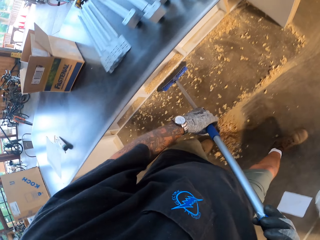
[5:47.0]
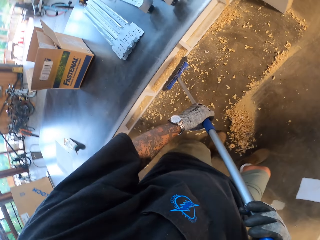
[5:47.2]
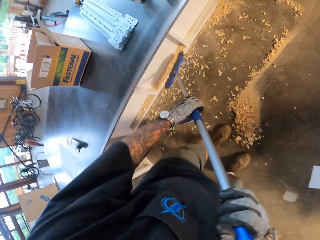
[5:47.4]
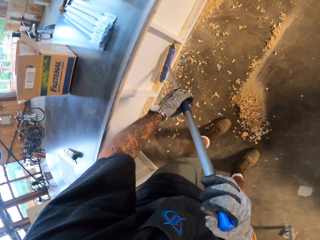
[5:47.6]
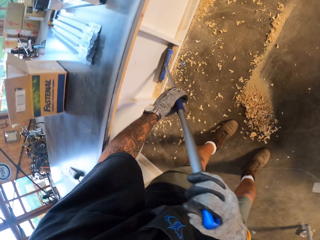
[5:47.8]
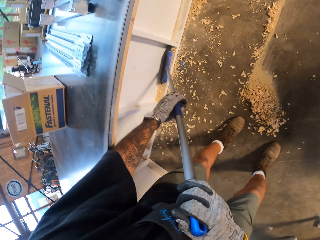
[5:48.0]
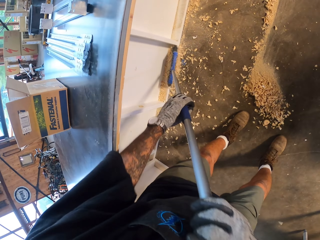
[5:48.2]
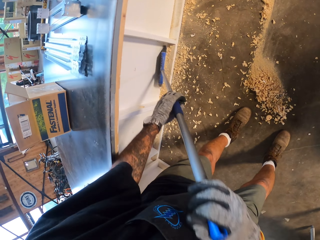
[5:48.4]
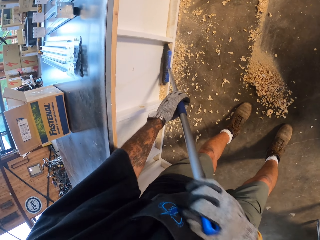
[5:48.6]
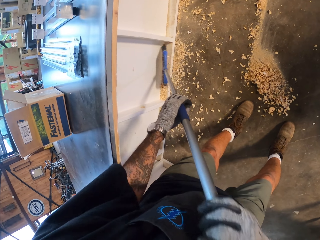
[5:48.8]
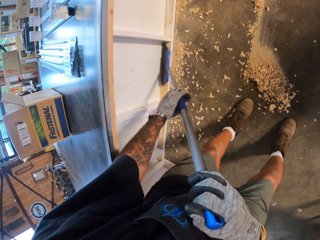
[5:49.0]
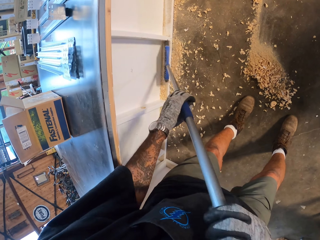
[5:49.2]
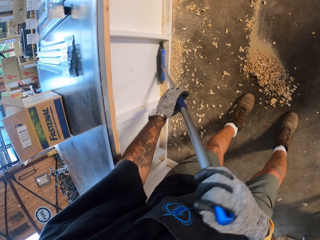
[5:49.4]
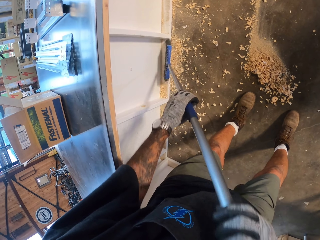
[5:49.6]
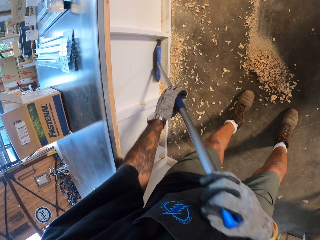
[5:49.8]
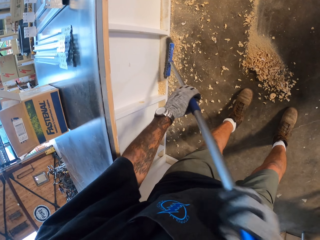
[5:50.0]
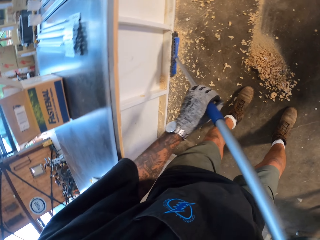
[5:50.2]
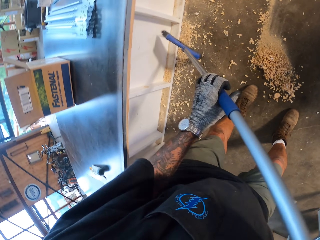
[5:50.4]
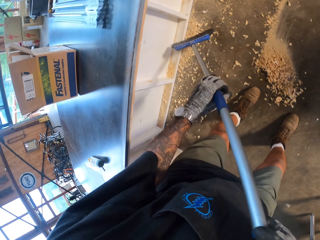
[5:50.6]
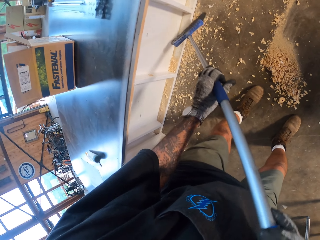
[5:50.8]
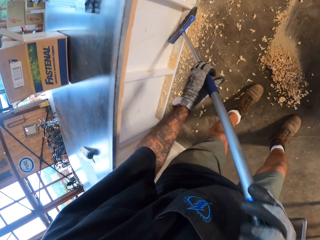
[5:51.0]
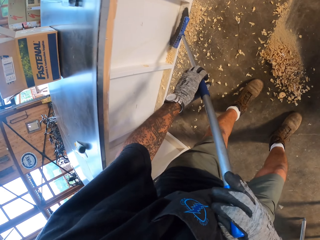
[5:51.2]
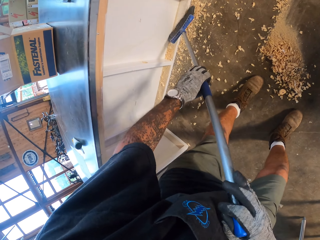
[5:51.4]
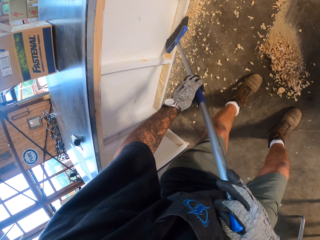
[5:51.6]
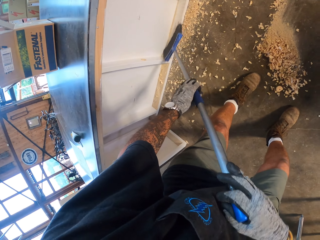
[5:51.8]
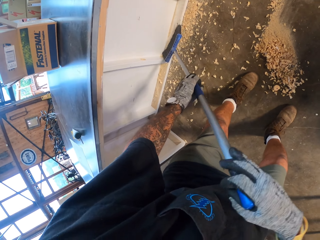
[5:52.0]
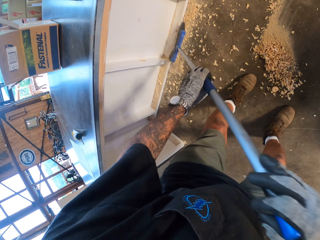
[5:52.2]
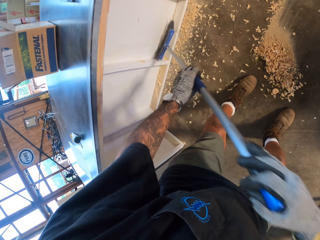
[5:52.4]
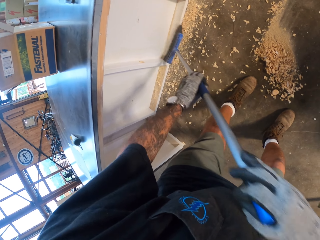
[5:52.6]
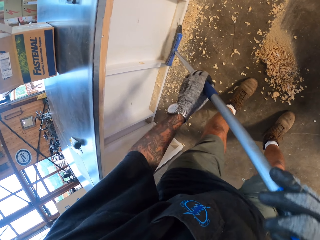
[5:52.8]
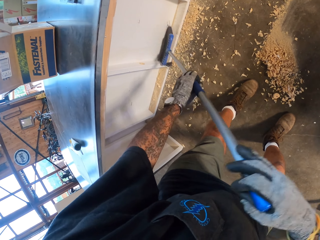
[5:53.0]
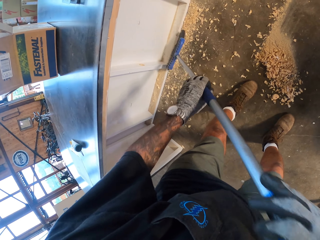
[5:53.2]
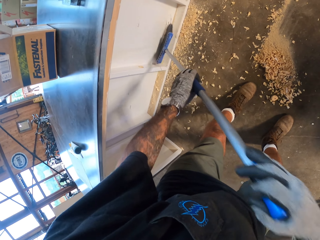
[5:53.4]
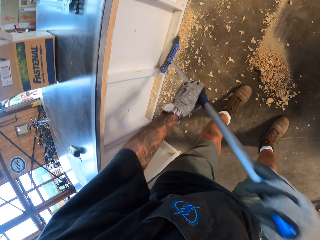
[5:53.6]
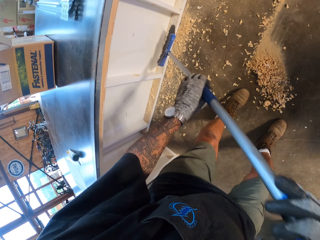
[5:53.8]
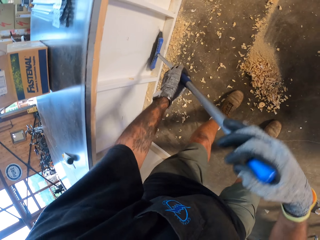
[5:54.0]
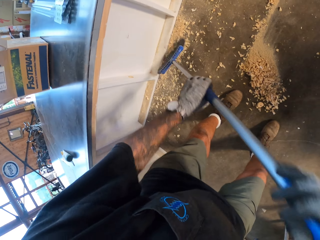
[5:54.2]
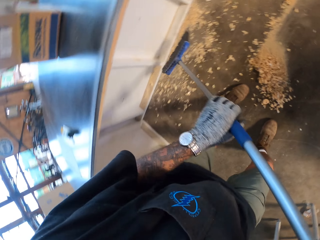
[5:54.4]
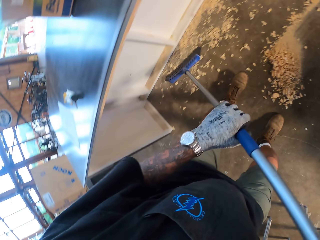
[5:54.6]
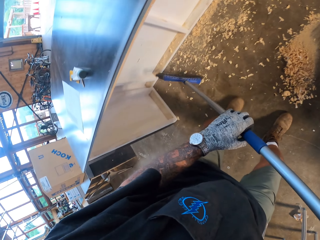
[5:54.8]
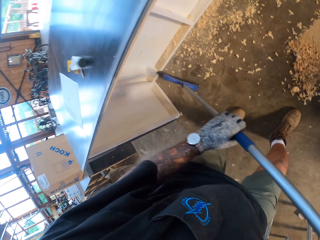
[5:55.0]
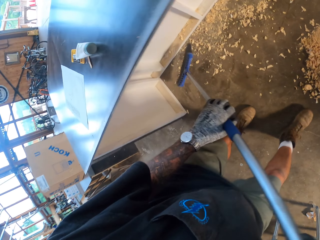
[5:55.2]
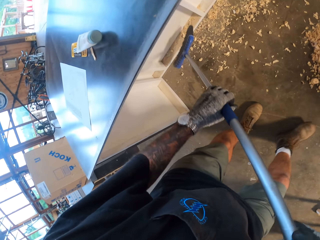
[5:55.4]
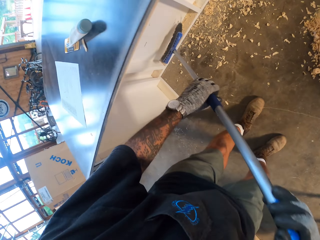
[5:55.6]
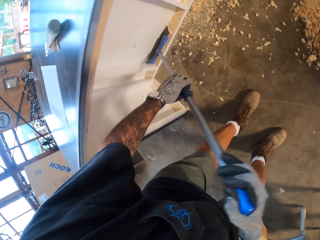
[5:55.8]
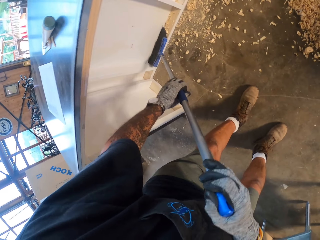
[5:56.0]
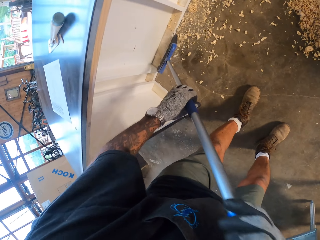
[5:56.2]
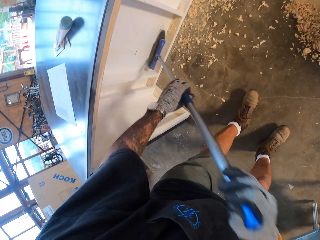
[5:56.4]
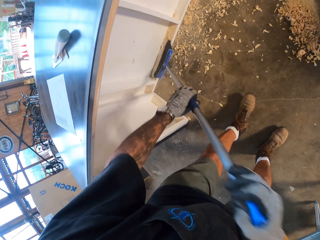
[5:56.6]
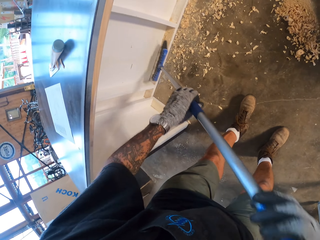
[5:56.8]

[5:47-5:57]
The camera wearer sweeps the floor.

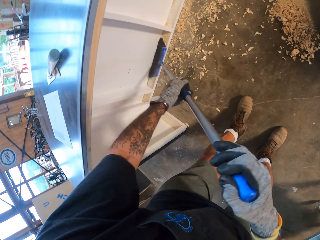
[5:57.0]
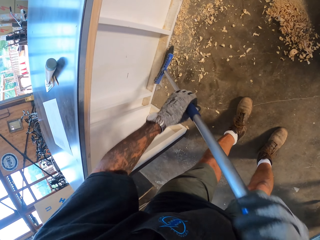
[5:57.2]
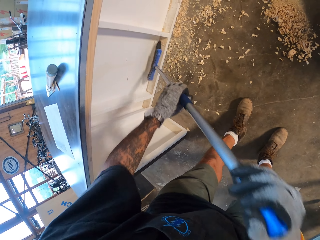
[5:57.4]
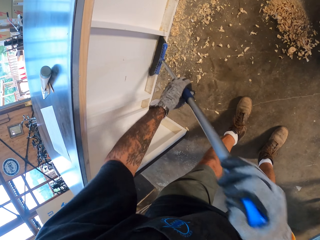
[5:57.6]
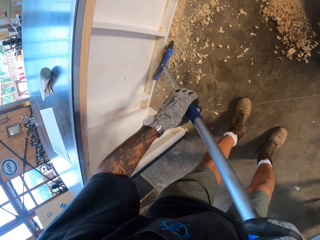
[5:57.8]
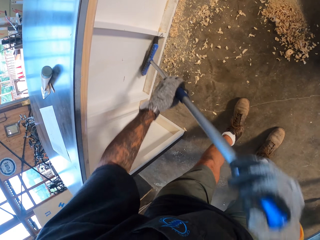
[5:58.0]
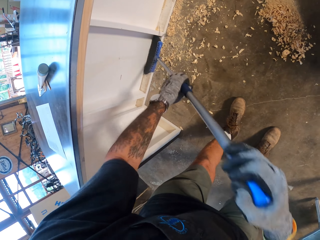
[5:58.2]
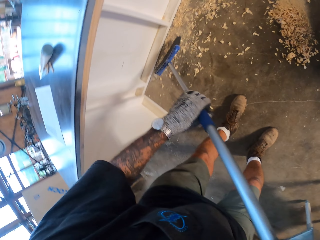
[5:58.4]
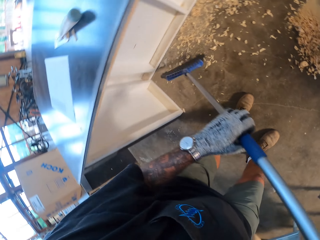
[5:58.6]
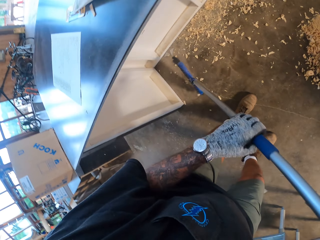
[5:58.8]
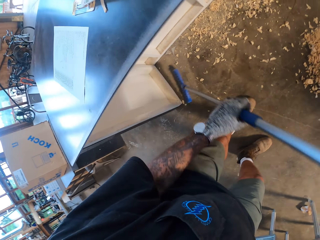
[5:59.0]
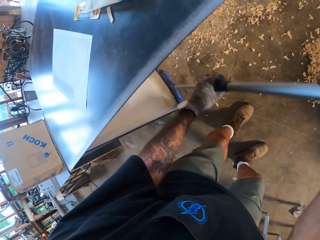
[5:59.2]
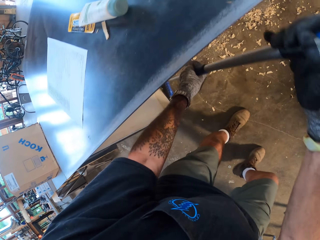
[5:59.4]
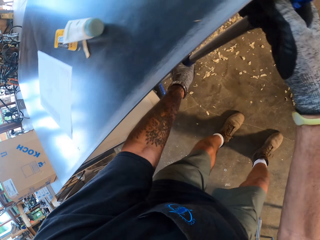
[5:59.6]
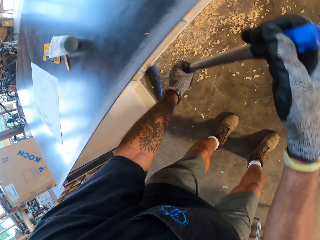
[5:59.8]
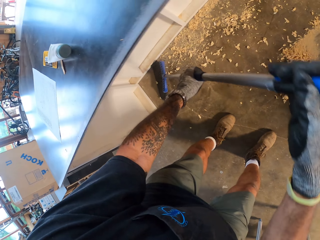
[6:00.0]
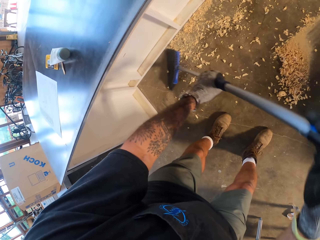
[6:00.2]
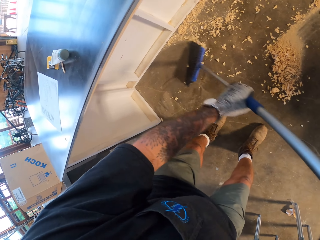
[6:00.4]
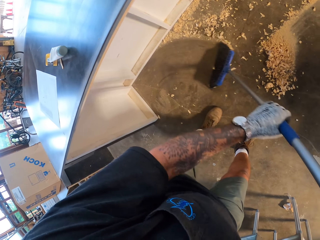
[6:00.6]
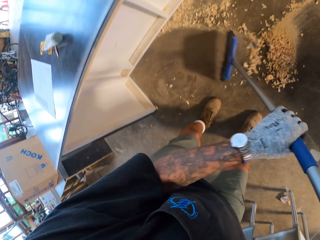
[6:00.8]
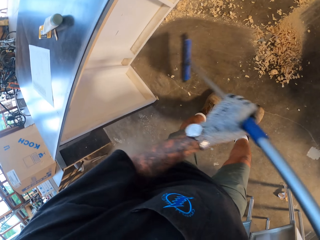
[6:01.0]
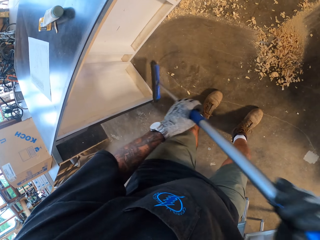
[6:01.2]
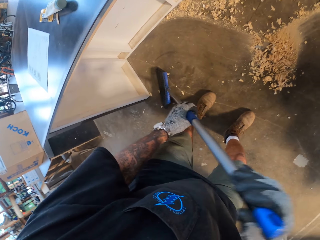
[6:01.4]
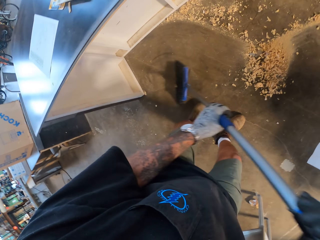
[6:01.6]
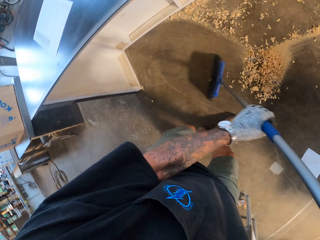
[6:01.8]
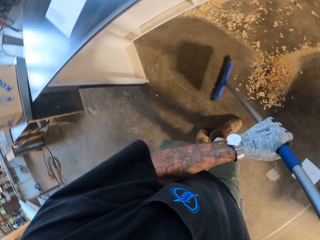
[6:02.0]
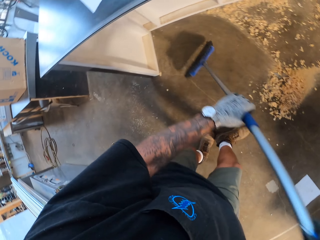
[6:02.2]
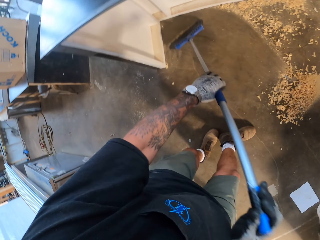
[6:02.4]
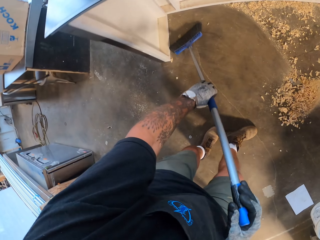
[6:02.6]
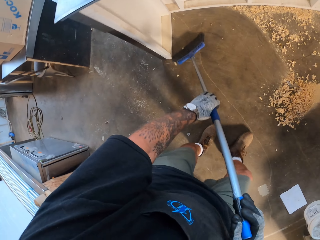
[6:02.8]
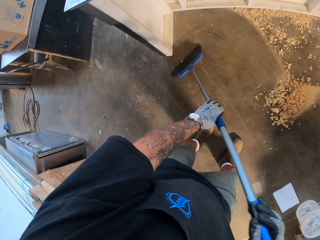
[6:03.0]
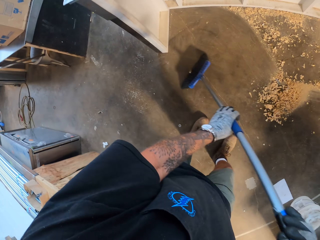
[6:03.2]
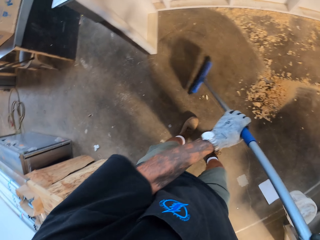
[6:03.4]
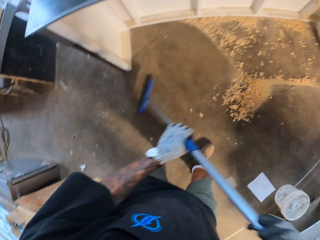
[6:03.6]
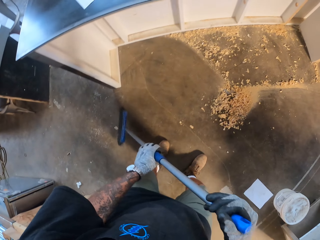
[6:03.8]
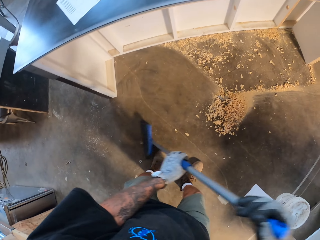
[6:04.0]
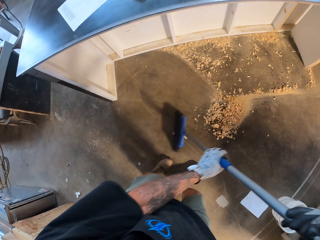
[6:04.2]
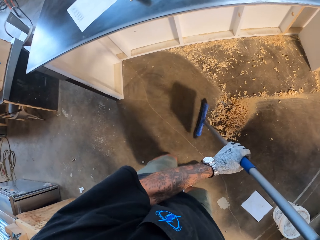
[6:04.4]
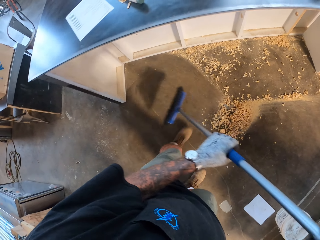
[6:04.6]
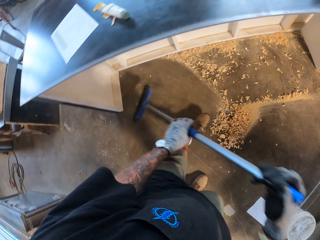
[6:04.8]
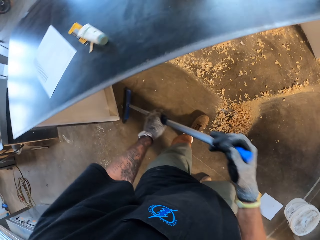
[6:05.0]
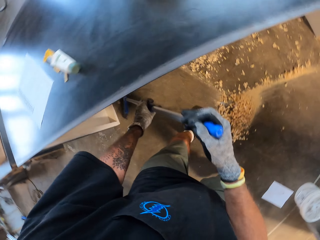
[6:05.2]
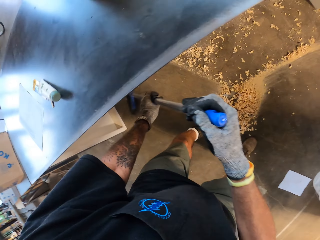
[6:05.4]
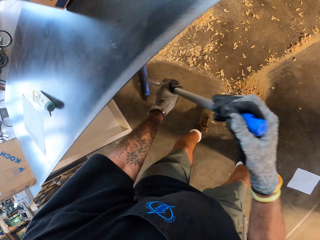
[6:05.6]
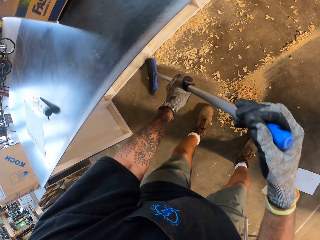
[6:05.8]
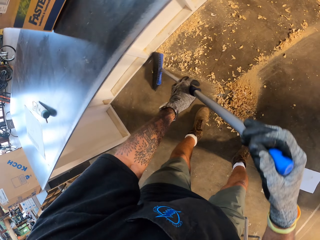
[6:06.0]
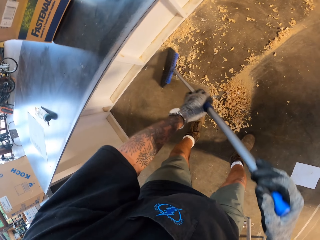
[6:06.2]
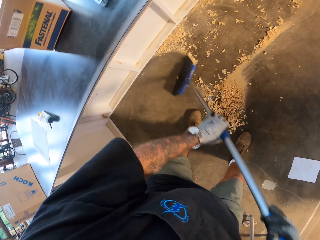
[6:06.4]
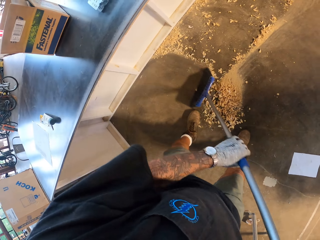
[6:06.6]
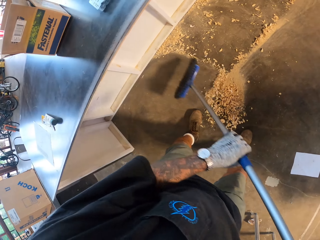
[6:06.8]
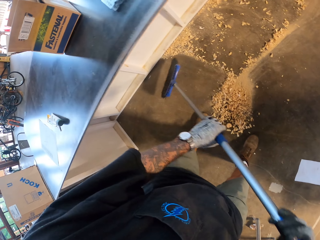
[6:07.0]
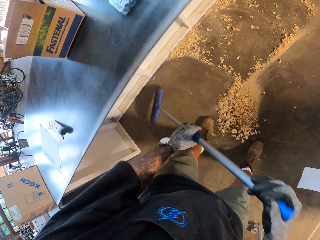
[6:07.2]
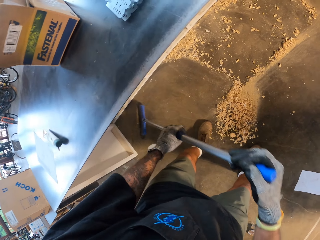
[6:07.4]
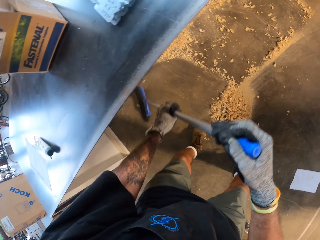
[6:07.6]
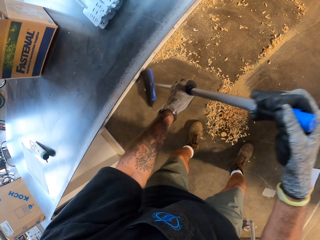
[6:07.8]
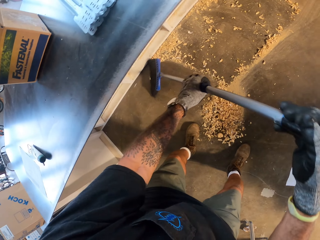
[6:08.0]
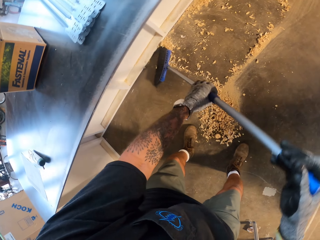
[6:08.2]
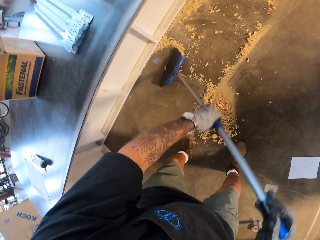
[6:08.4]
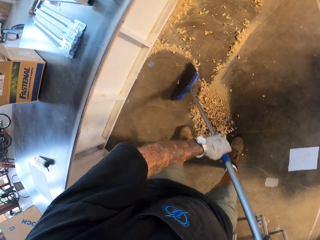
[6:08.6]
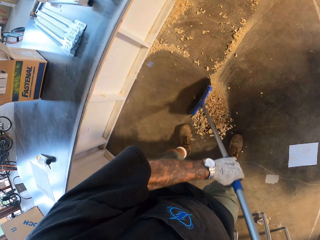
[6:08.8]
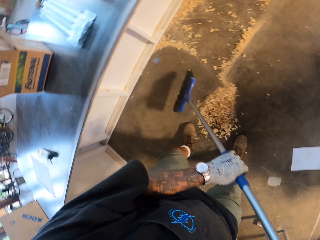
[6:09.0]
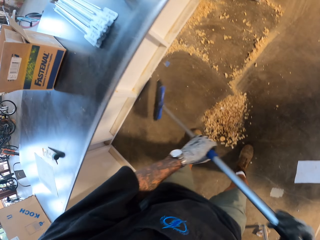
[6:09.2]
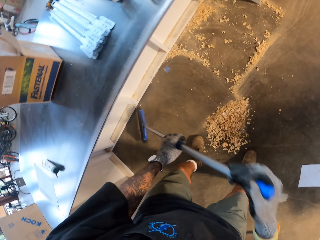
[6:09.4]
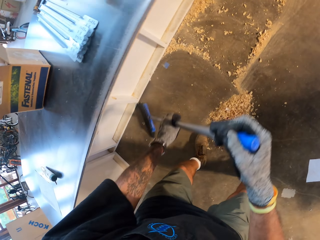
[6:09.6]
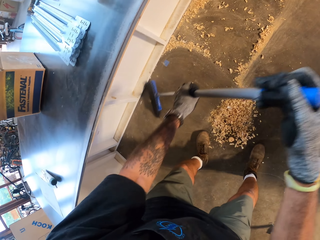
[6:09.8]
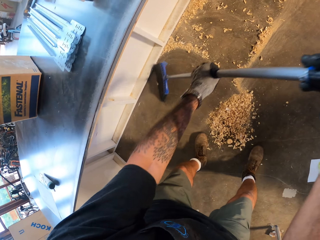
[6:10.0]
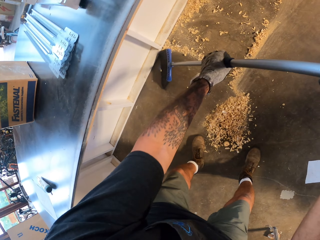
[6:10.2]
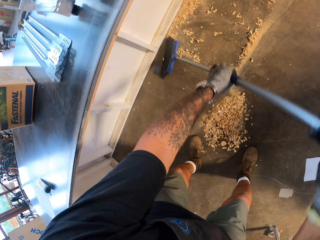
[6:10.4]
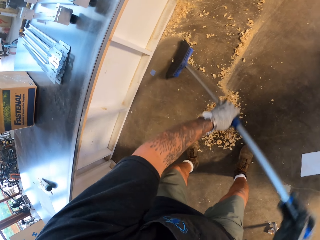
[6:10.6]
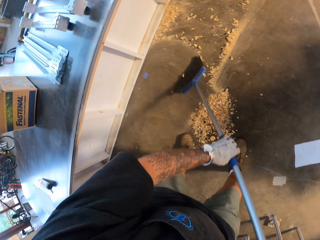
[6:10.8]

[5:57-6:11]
The camera wearer sweeps the floor with a broom repeatedly.
